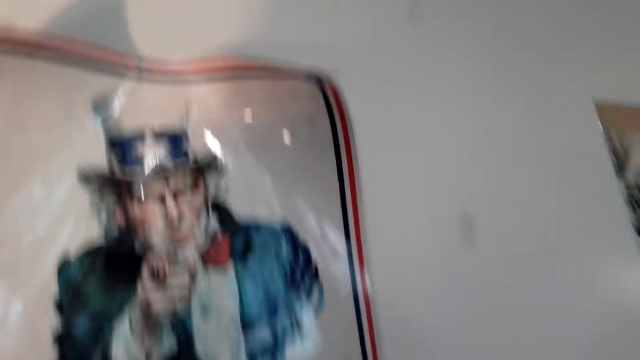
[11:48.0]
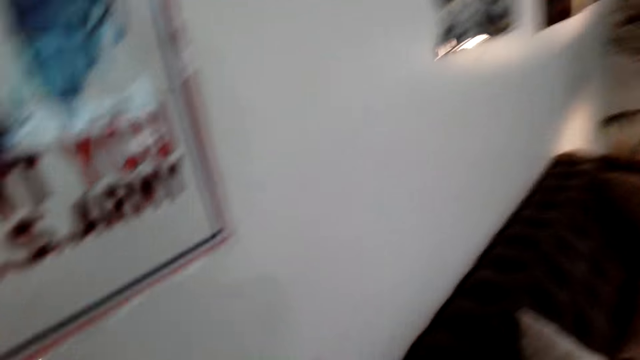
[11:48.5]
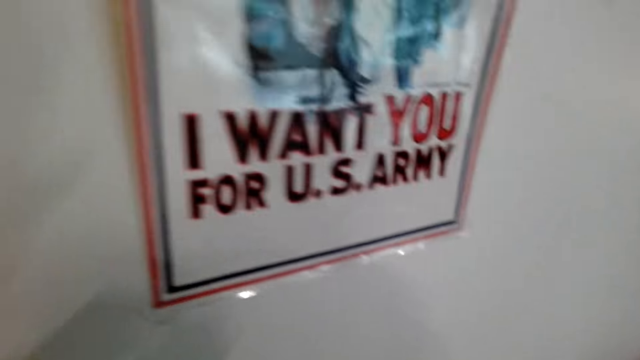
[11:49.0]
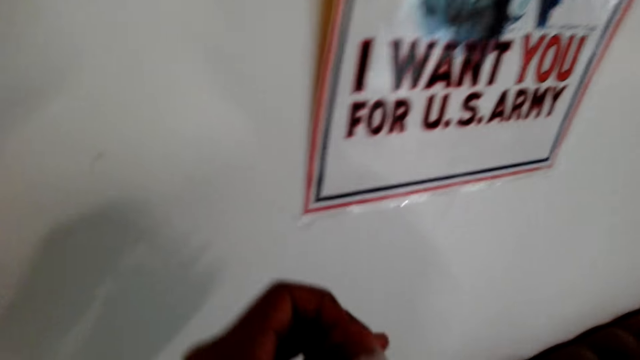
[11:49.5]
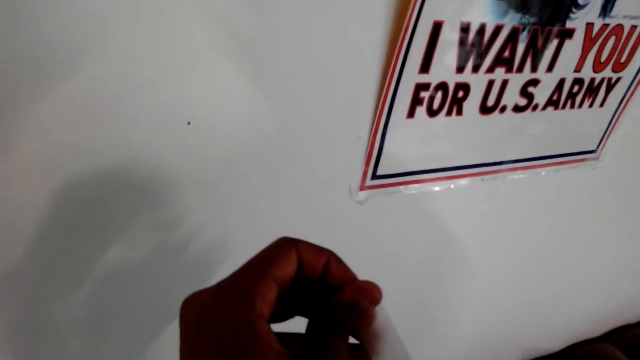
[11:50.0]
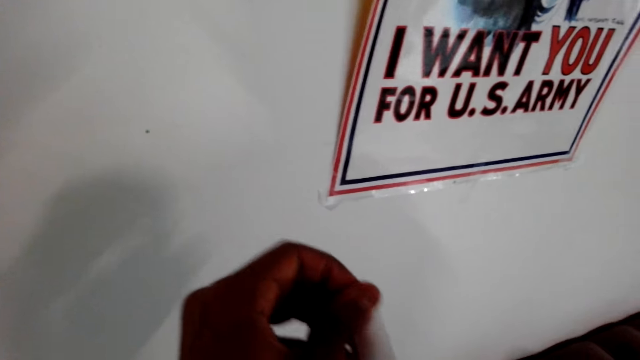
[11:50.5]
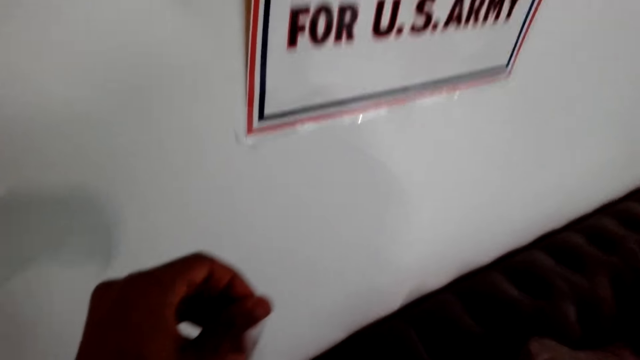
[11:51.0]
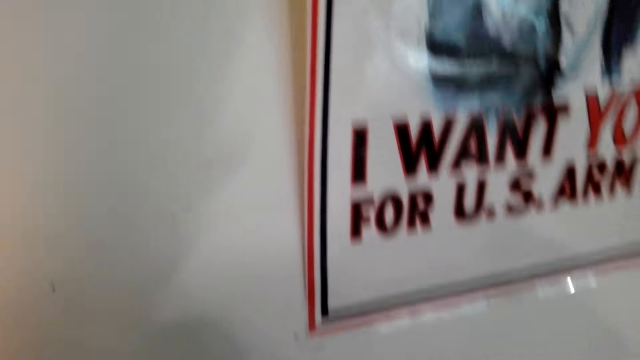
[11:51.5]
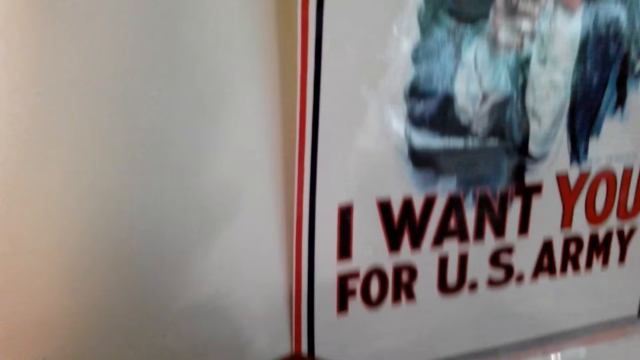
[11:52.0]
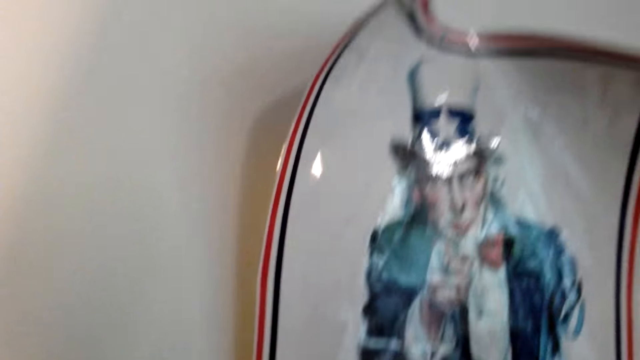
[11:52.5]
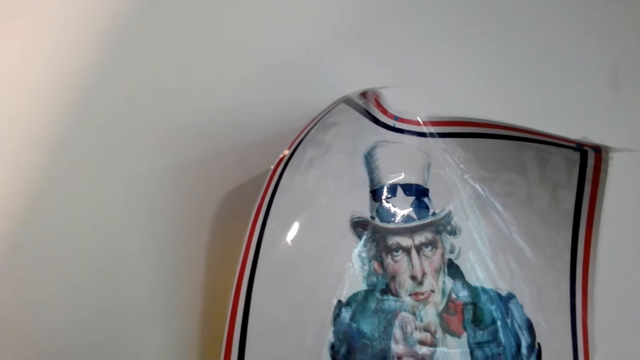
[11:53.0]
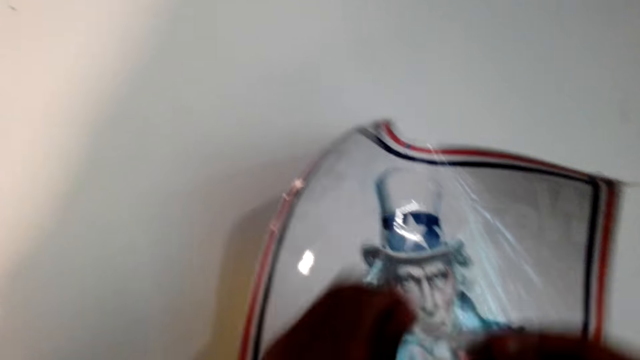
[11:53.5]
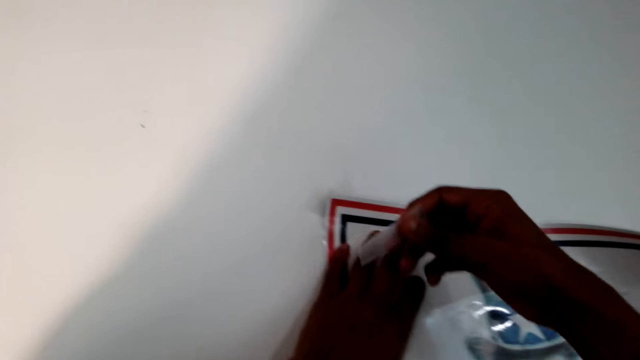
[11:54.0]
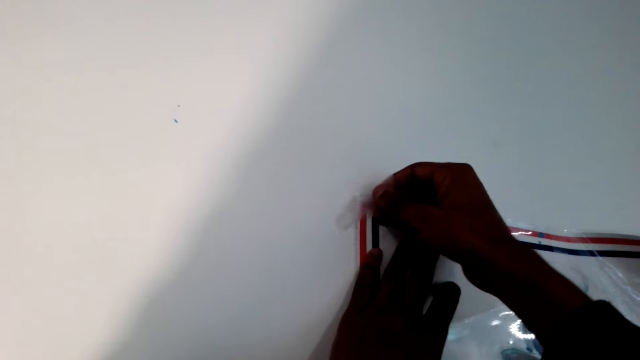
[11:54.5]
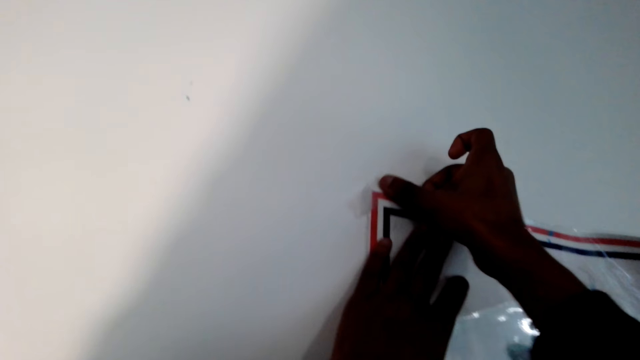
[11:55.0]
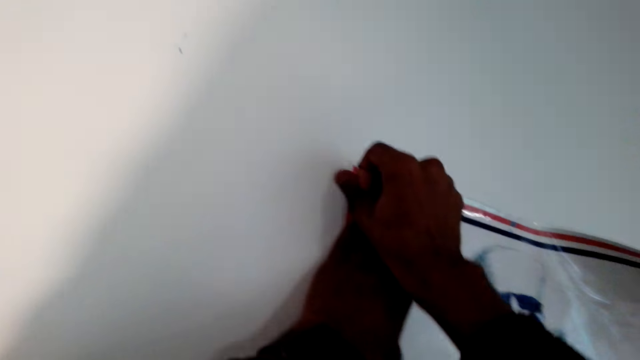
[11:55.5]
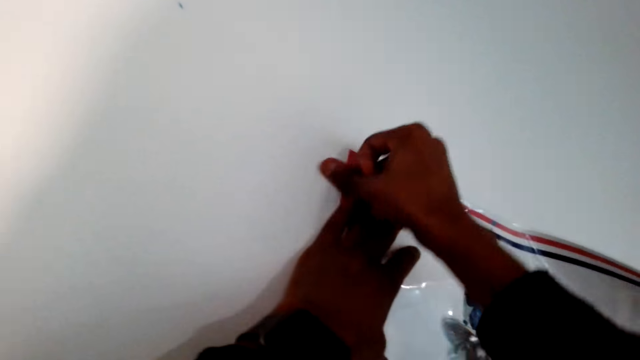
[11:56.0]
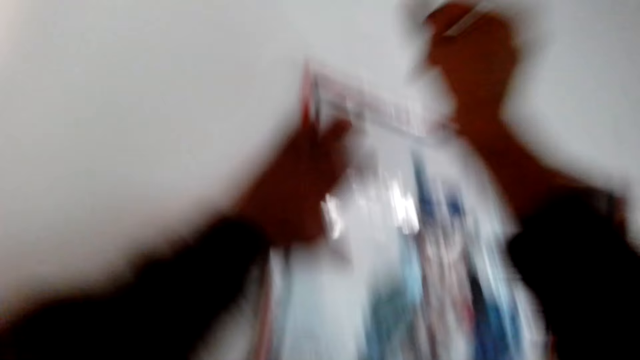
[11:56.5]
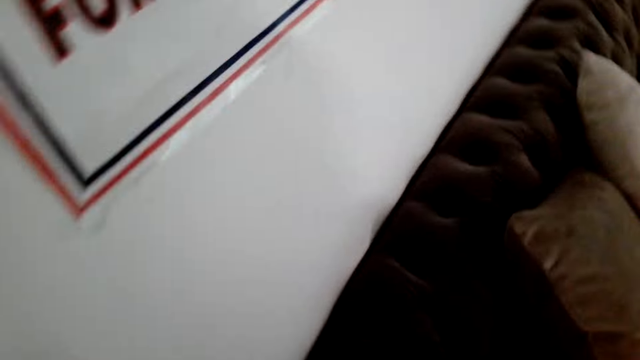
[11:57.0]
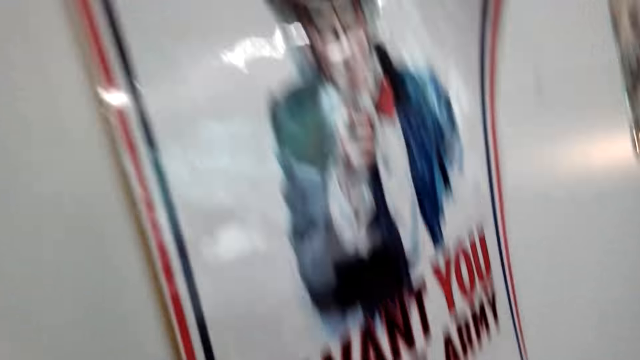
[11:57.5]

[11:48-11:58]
The camera wearer cuts a mounting tape. They stick the poster on the wall with the mounting tape.

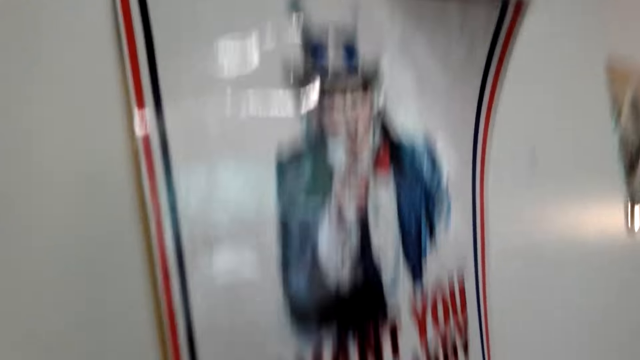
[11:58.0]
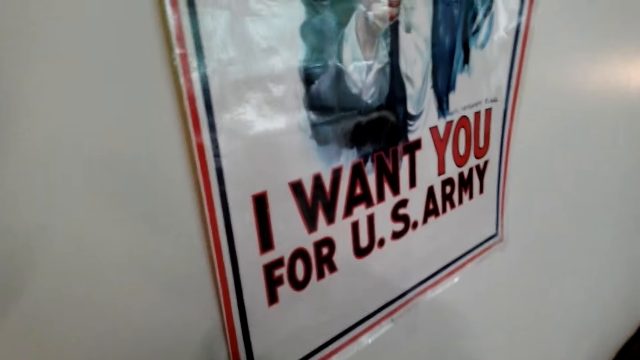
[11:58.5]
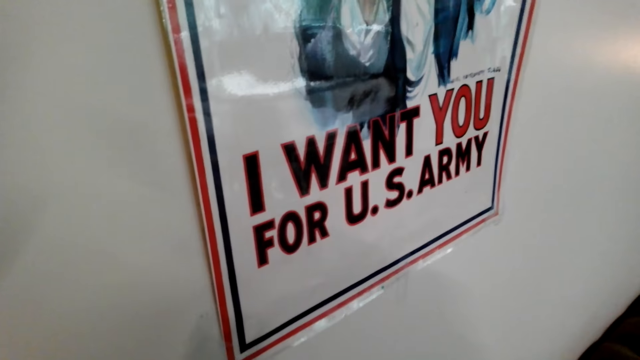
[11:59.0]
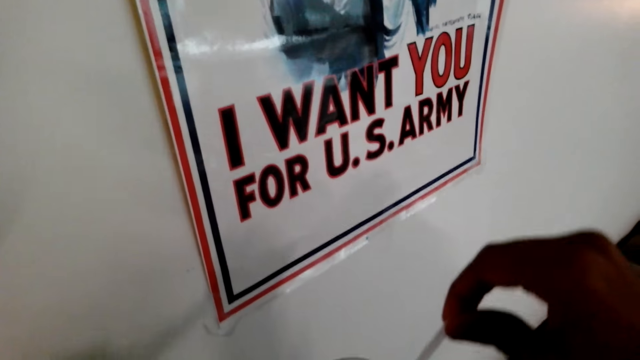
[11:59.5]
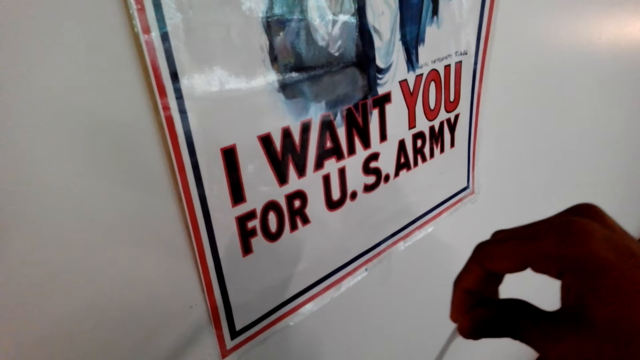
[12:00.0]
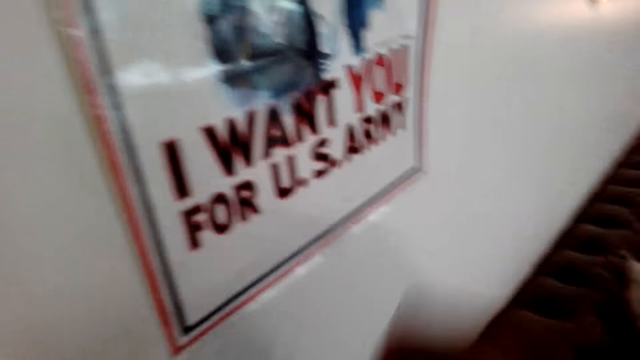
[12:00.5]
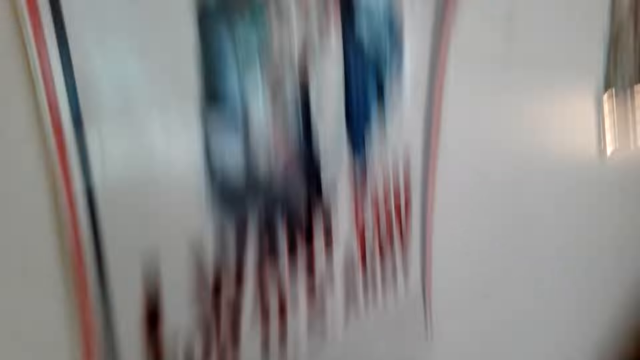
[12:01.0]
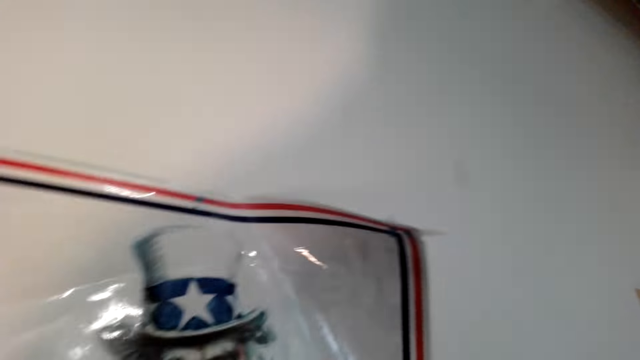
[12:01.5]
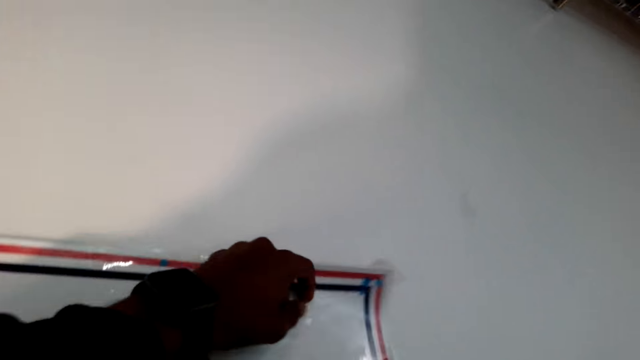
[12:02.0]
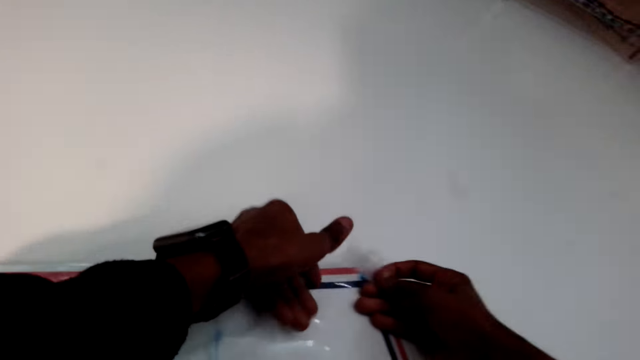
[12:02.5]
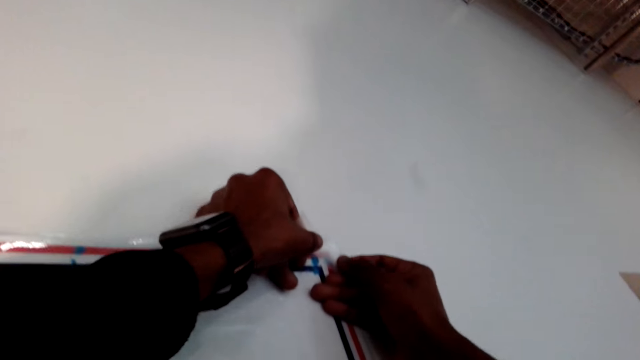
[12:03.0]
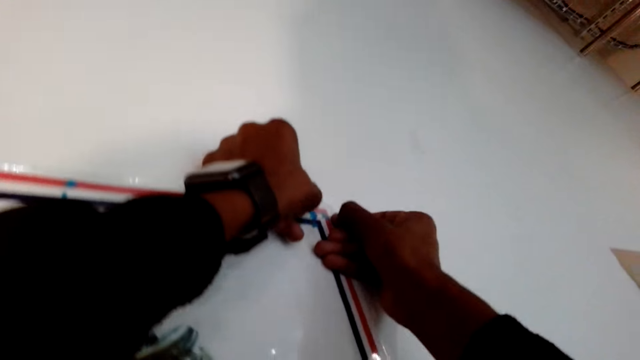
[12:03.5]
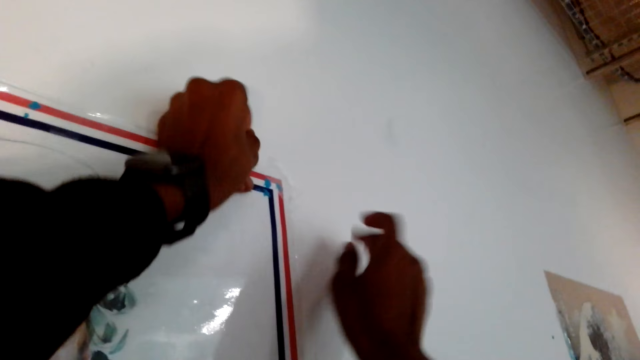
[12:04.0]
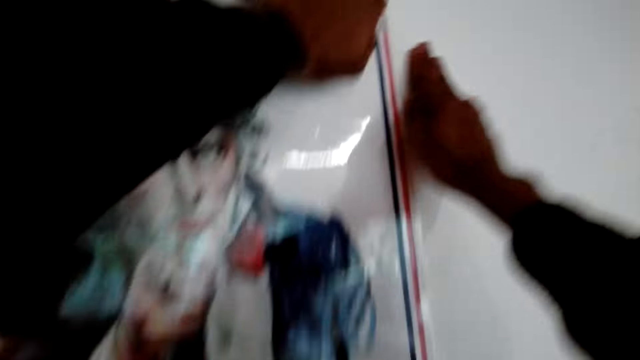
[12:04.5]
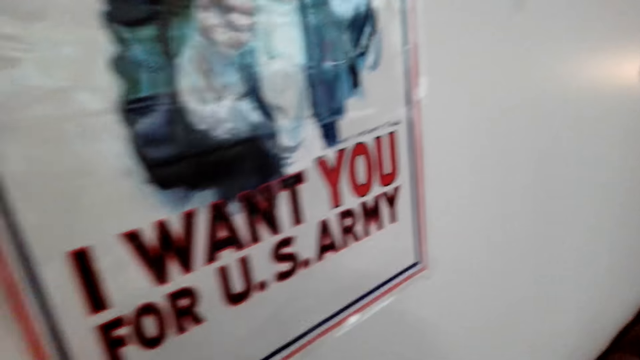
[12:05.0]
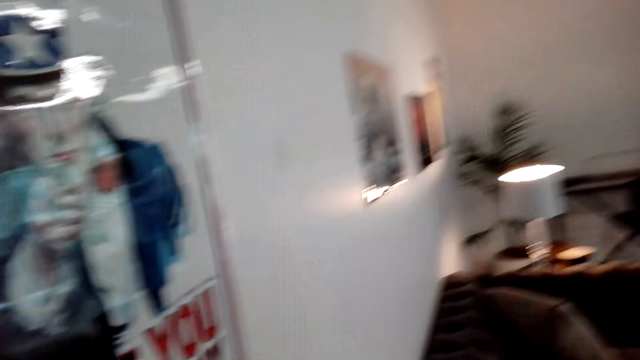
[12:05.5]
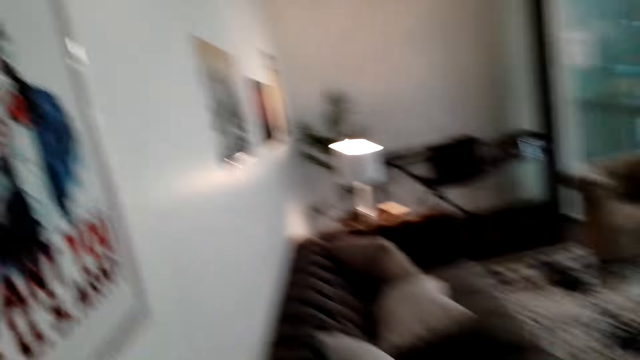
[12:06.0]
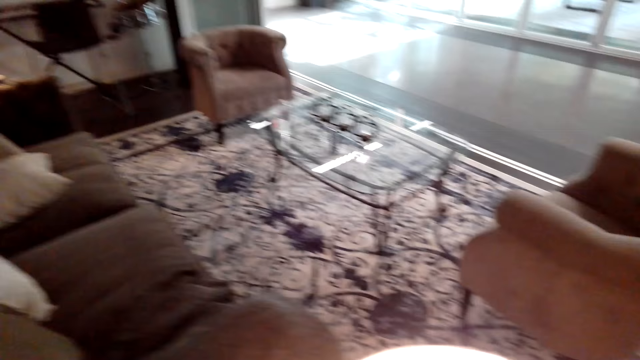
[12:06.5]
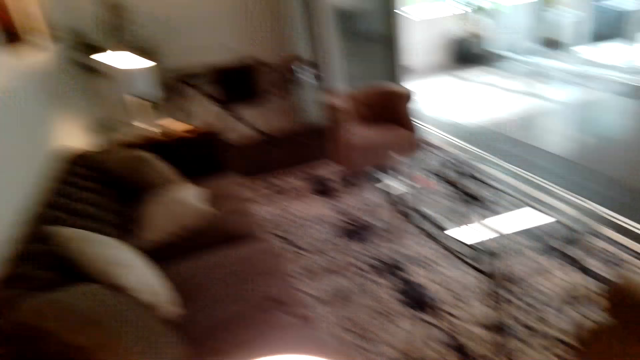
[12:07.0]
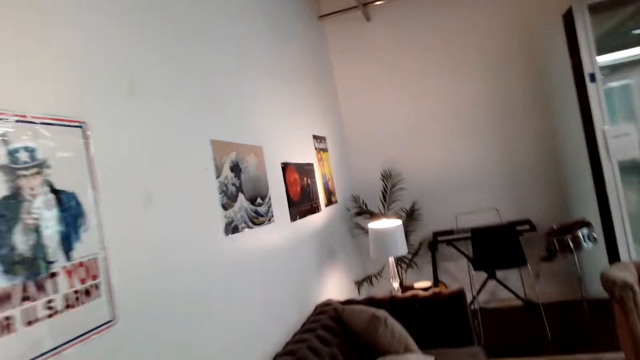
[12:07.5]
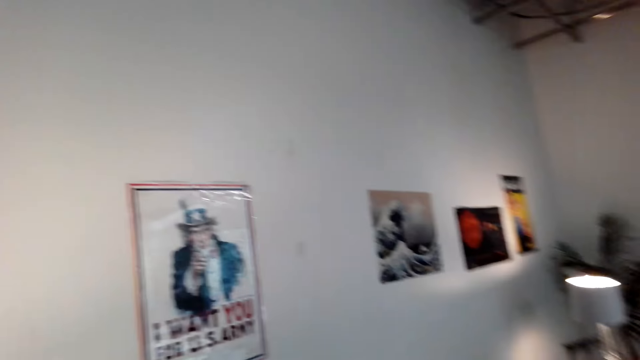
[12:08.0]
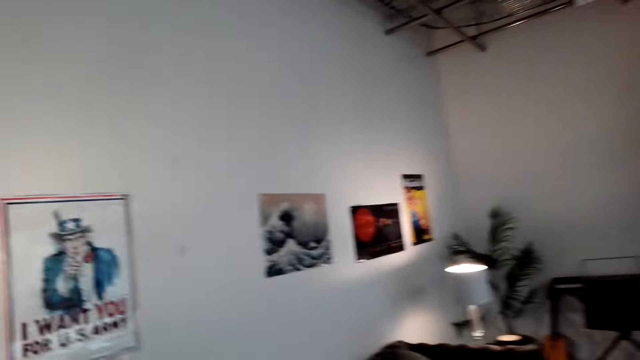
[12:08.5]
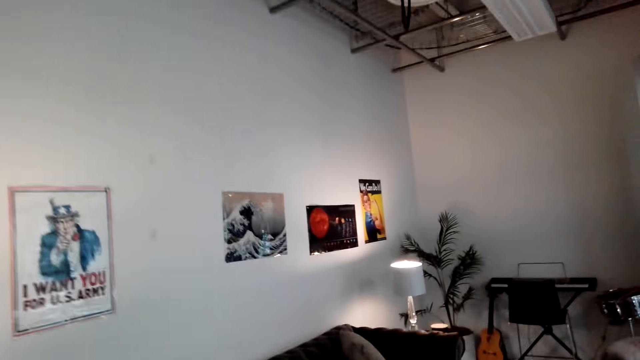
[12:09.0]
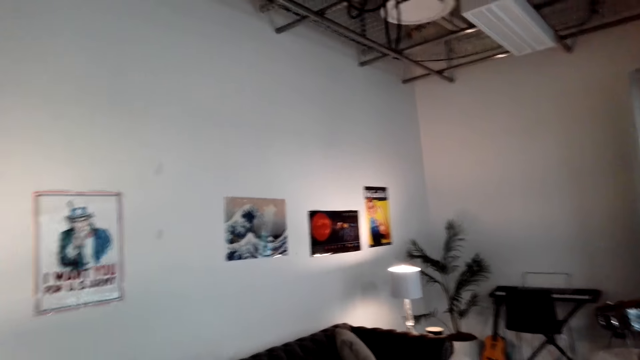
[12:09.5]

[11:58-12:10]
The camera wearer unwinds the tape. They cut the mounting tape. They stick the poster on the wall with the mounting tape. They move in the room.
